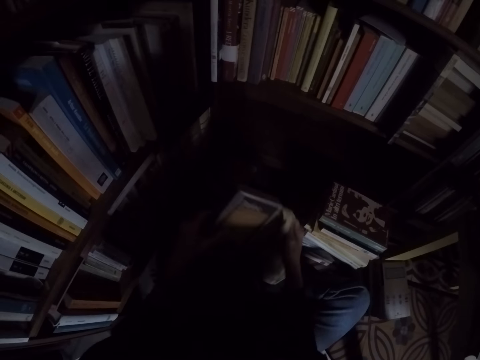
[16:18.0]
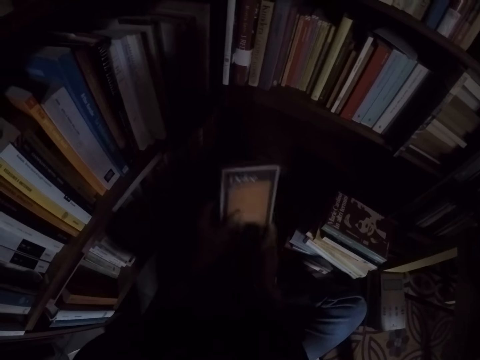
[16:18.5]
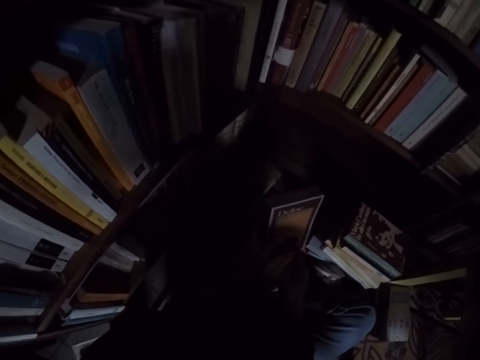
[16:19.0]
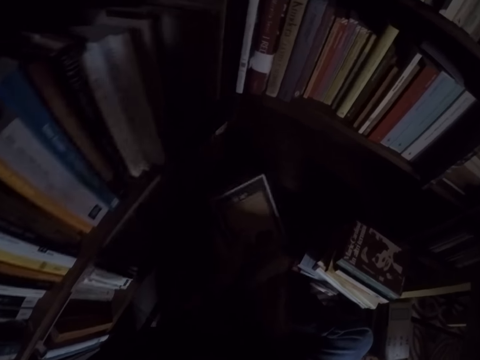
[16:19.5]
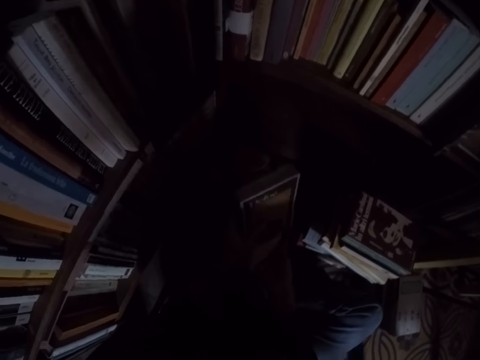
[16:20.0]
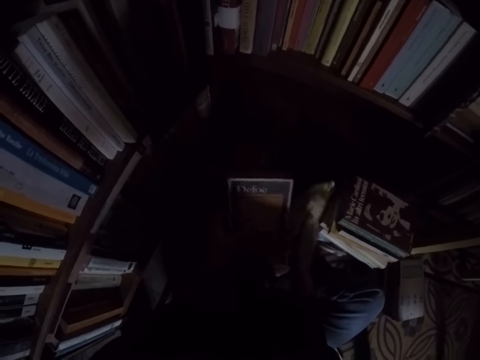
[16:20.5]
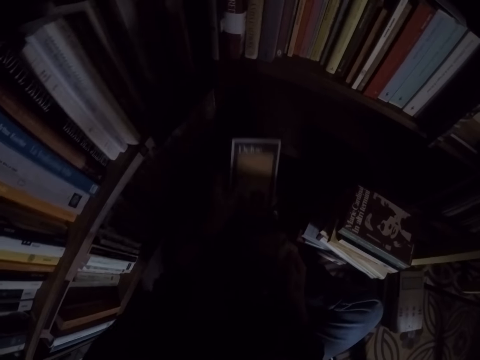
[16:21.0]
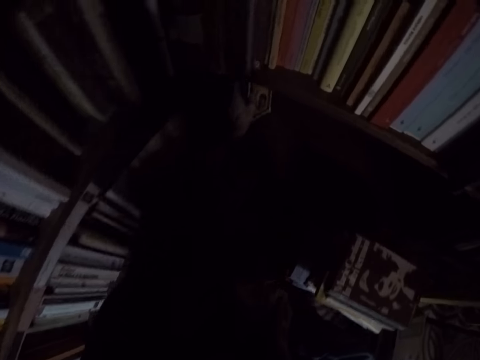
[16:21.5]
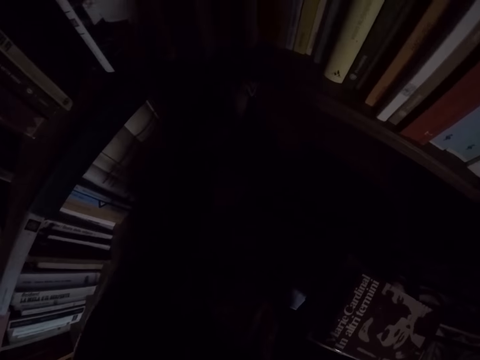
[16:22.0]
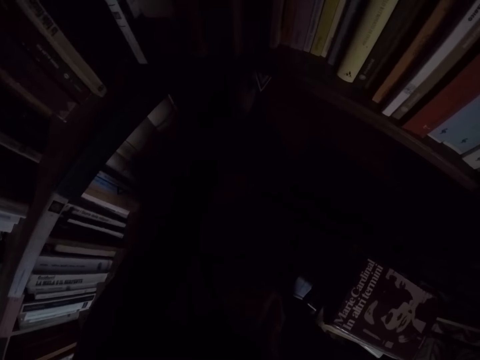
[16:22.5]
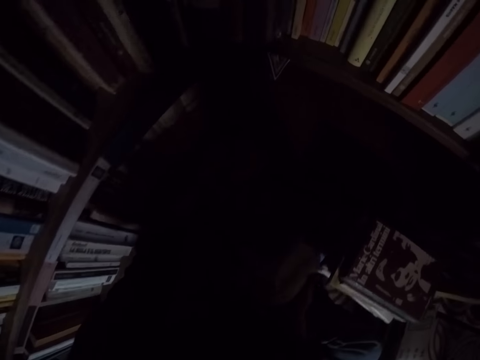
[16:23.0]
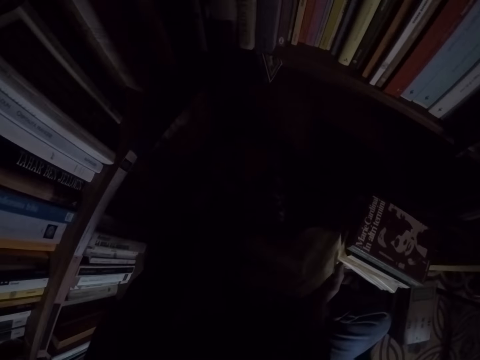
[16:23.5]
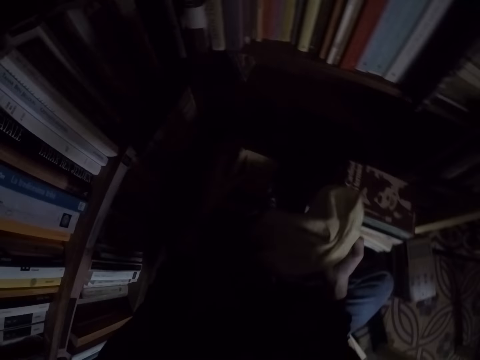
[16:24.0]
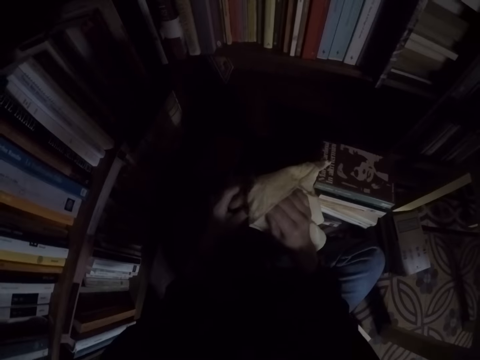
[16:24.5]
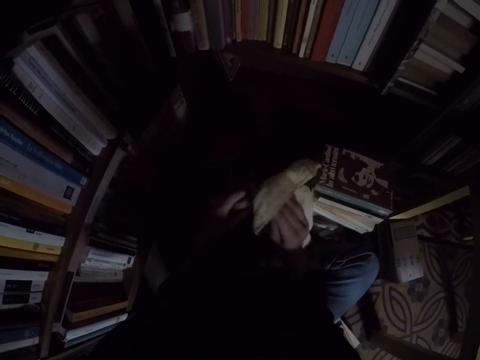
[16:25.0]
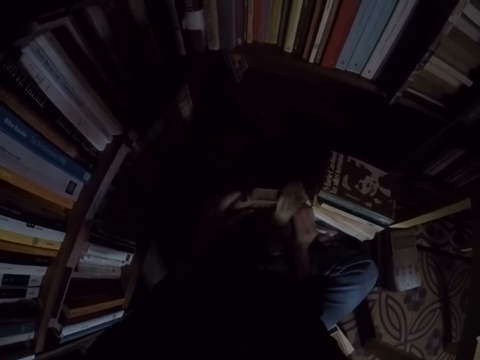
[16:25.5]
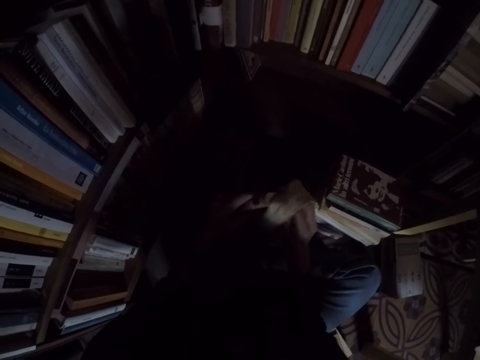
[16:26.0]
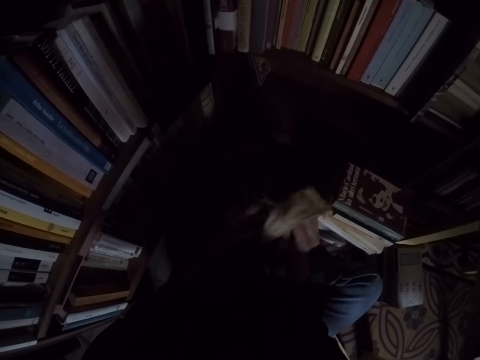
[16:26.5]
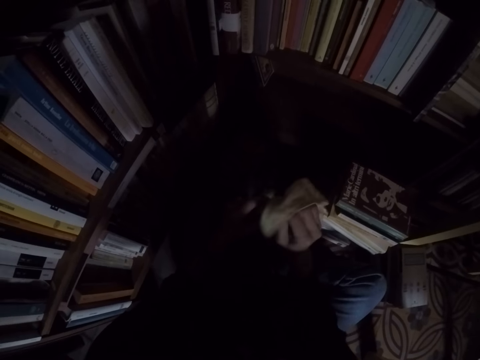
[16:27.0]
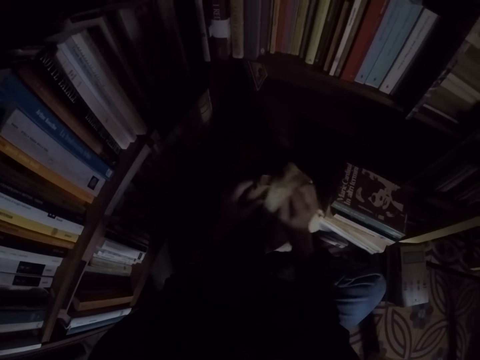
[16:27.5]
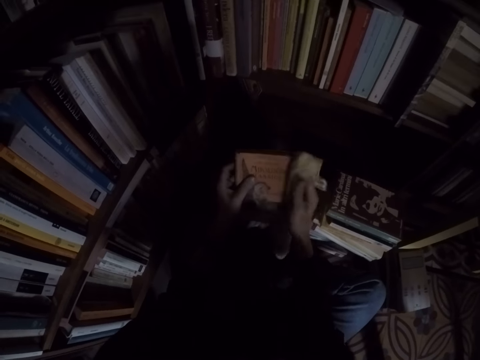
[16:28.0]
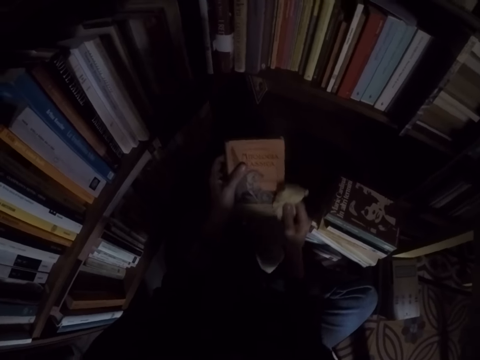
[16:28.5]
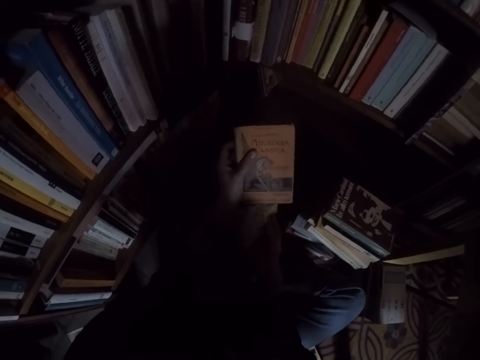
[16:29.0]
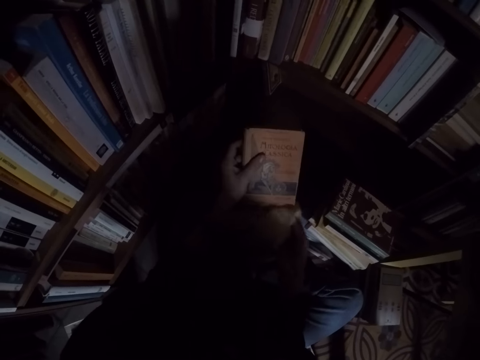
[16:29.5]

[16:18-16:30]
The camera wearer puts the book in the shelf. They pick another book from the pile of books. They clean the book with the rag.

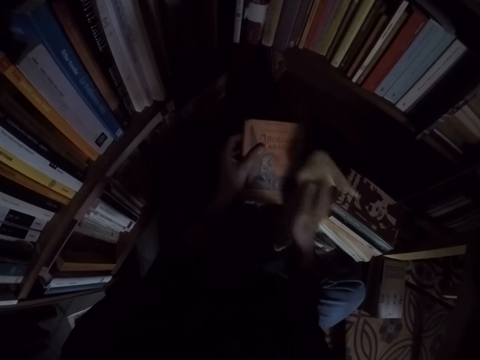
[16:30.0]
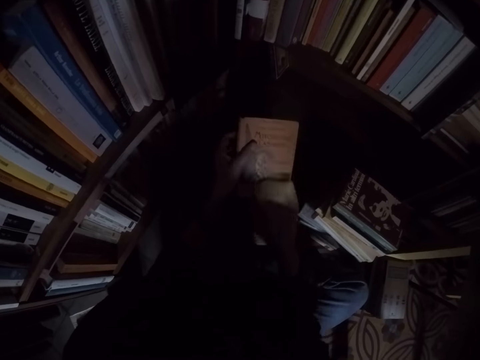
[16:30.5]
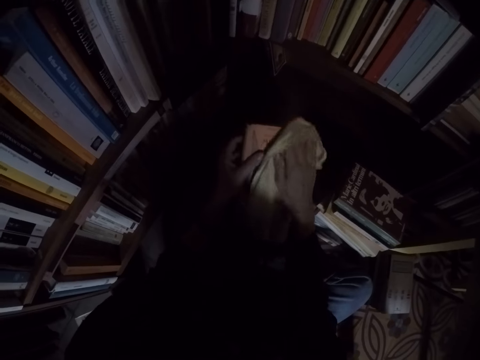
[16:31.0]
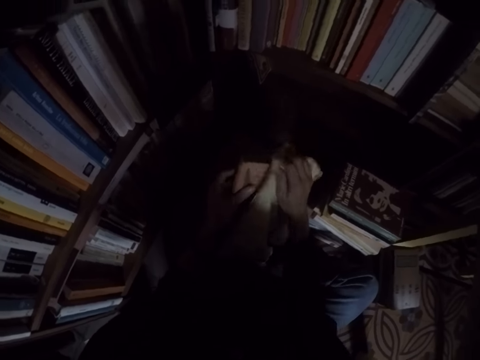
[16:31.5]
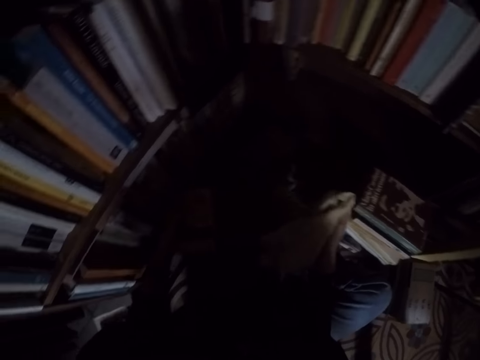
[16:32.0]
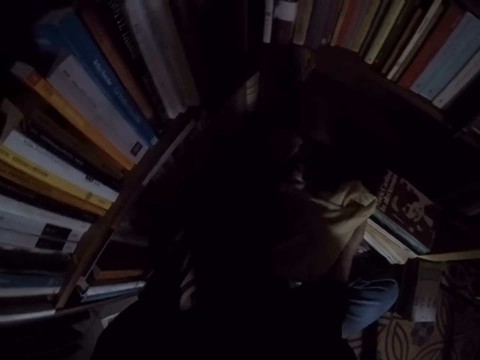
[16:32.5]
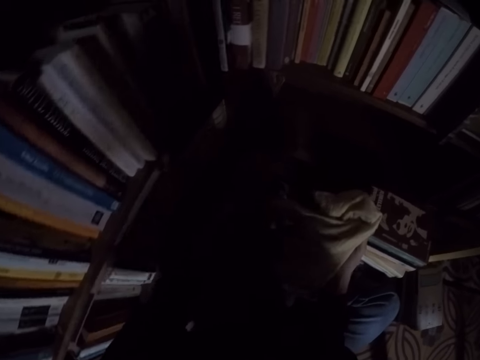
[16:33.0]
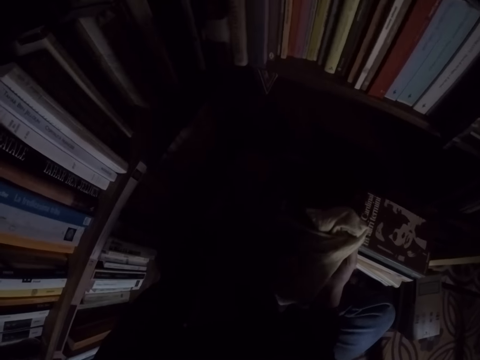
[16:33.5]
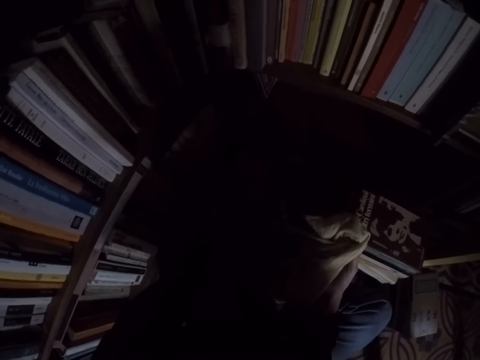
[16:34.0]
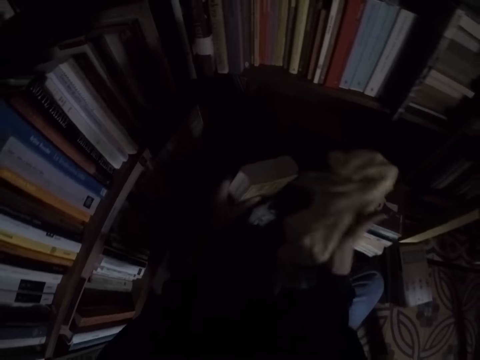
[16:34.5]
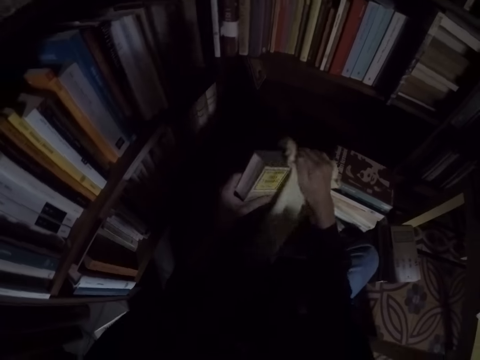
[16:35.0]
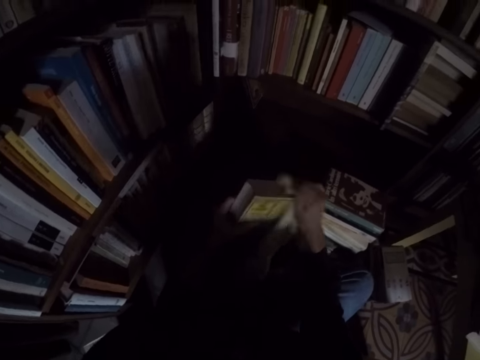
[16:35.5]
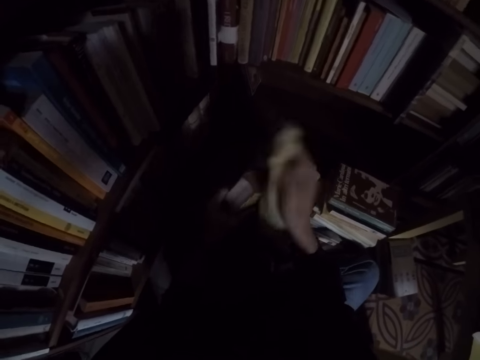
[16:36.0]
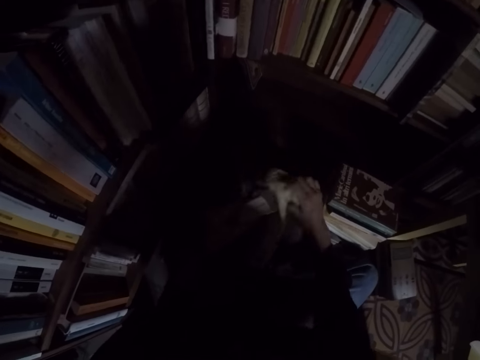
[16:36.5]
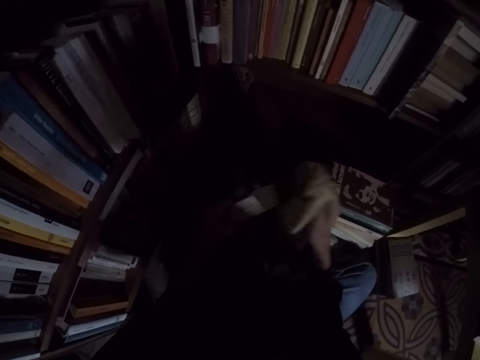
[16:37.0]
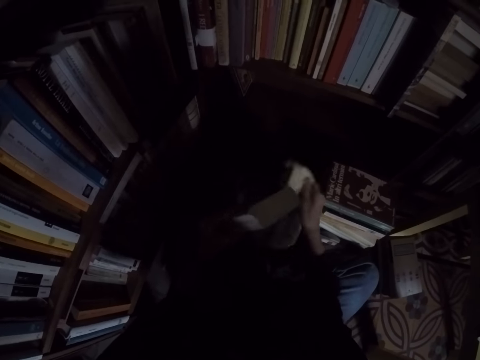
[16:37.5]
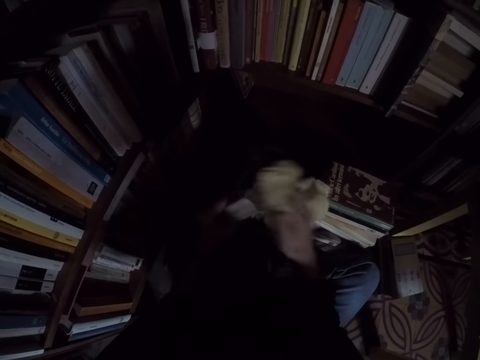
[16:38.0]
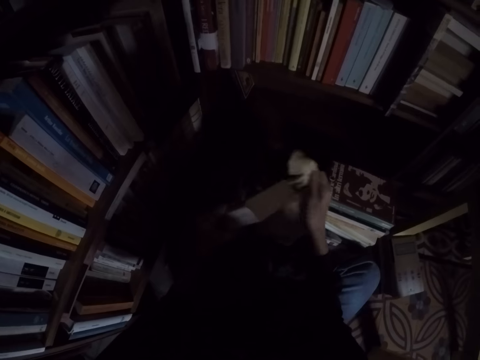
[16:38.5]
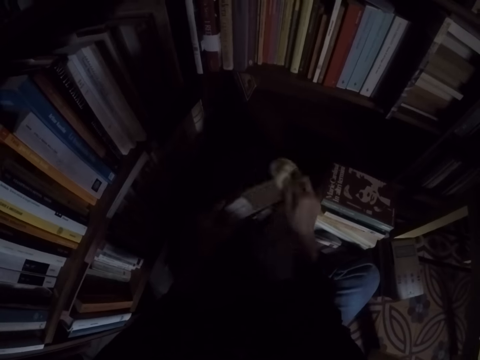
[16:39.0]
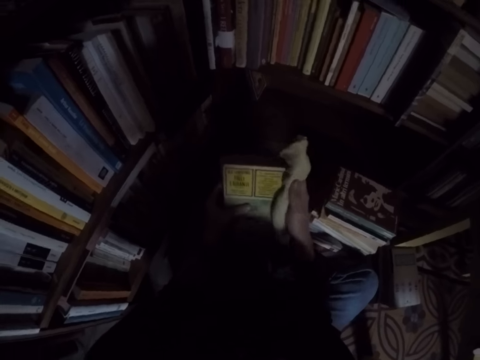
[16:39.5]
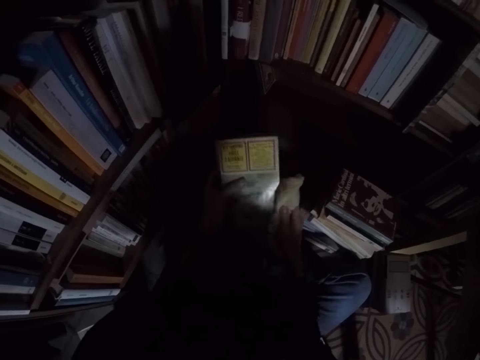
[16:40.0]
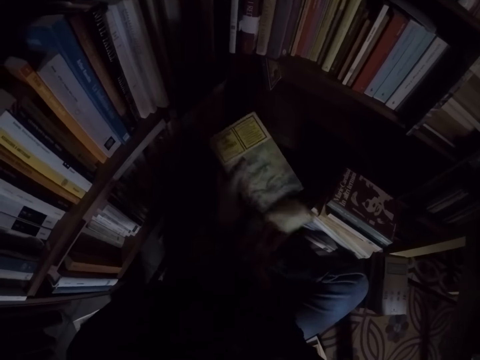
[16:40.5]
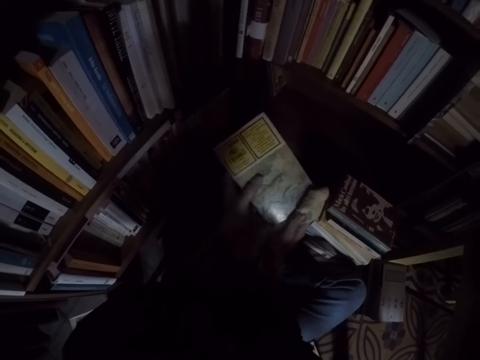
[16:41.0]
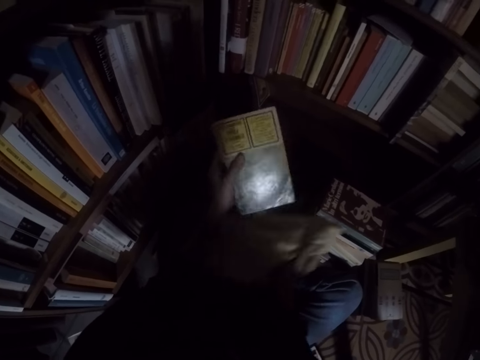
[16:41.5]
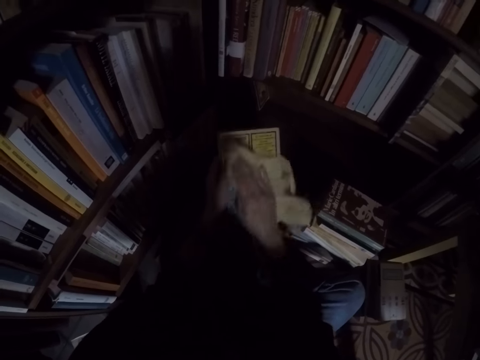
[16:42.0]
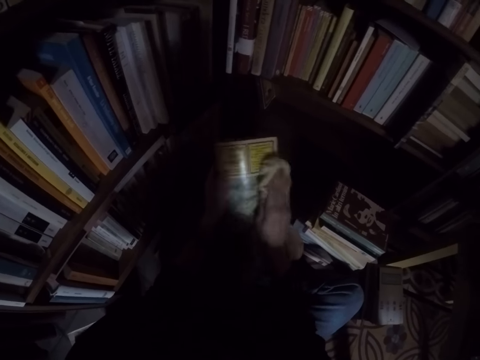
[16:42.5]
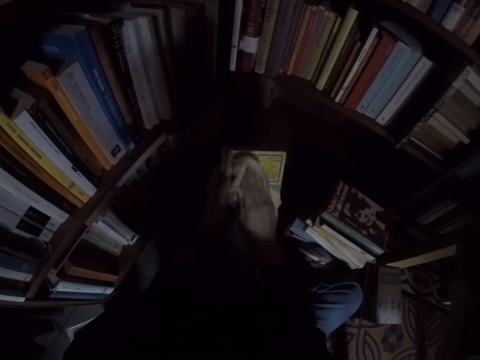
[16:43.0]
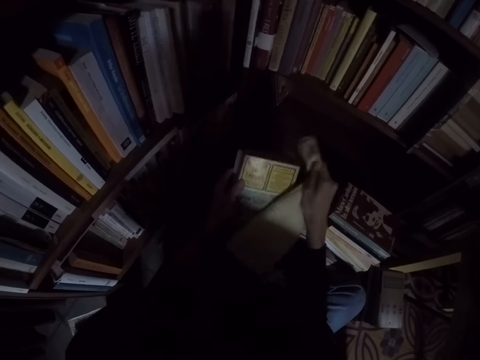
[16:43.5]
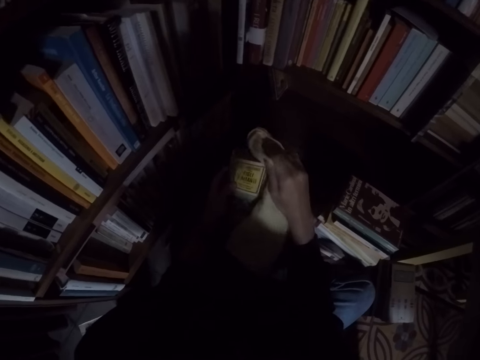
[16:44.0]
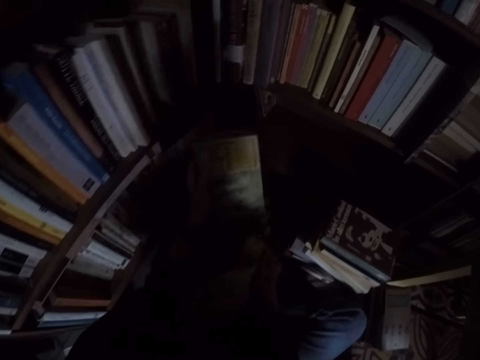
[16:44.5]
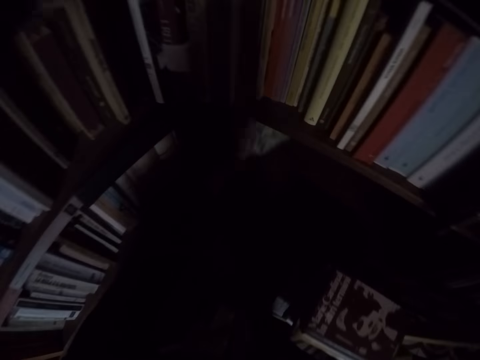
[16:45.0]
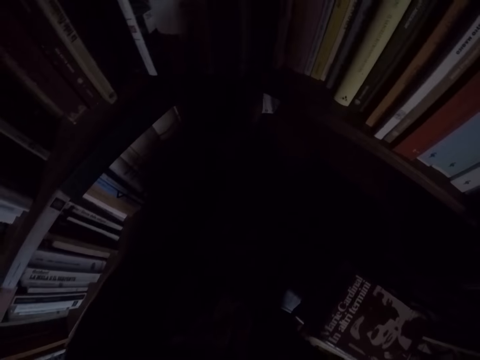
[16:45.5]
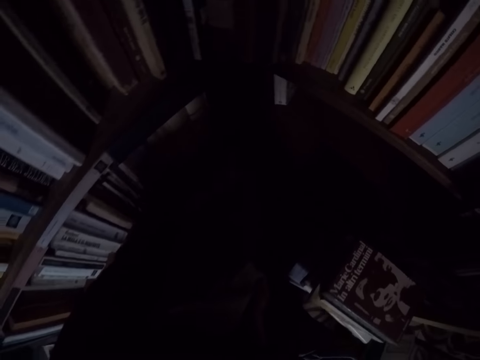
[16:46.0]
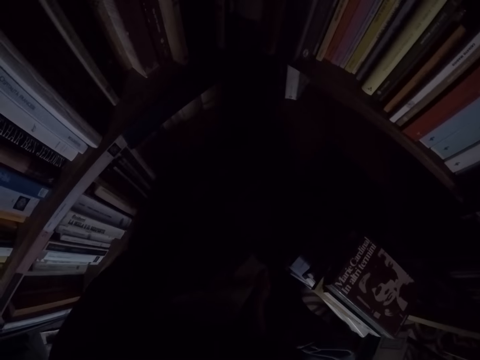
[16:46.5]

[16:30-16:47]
The camera wearer places the book on the floor. They pick up another book from the pile of books. They clean the book with the rag. They place the book in the bookshelf. They pick up another book from the pile of books.
